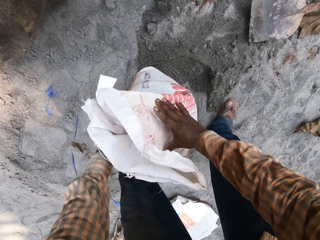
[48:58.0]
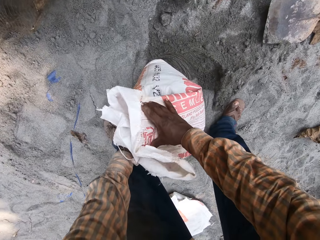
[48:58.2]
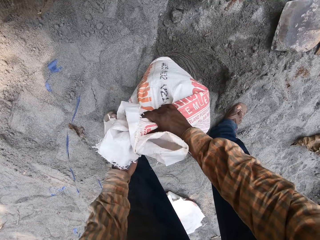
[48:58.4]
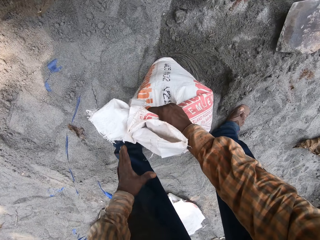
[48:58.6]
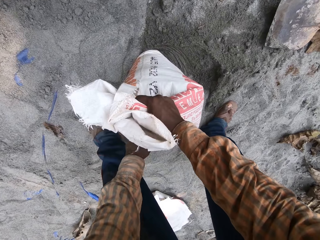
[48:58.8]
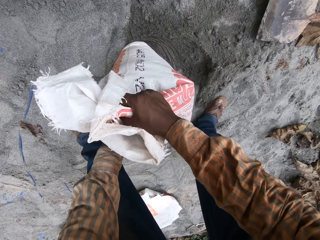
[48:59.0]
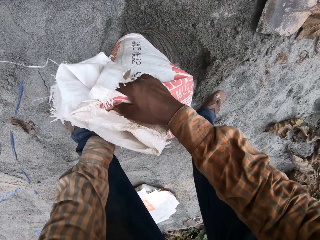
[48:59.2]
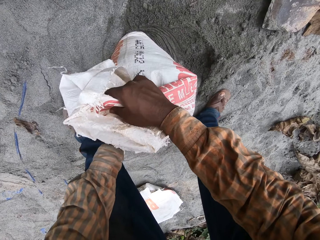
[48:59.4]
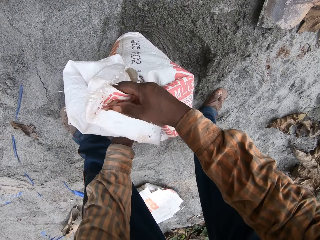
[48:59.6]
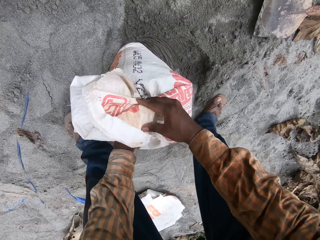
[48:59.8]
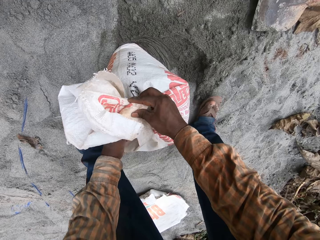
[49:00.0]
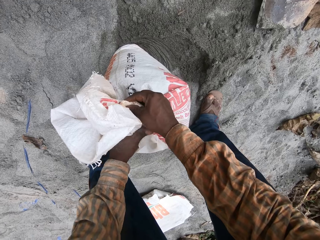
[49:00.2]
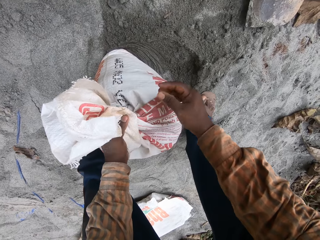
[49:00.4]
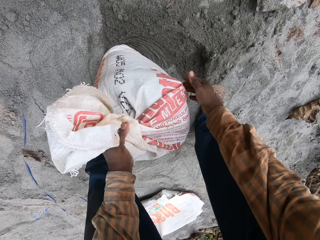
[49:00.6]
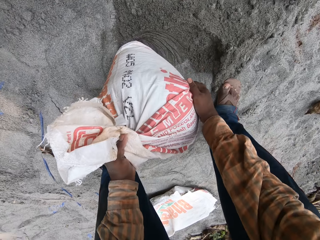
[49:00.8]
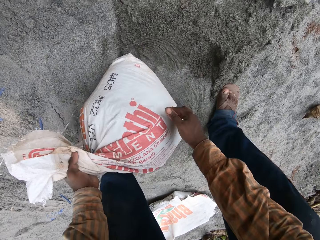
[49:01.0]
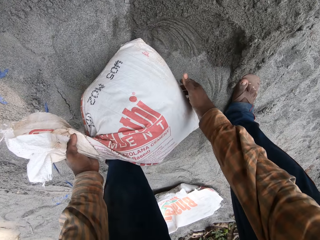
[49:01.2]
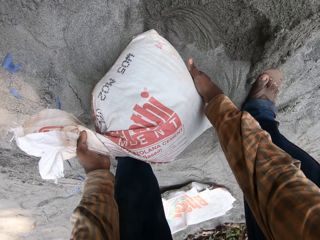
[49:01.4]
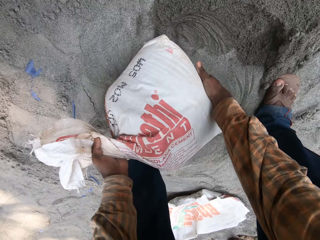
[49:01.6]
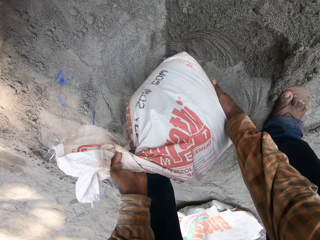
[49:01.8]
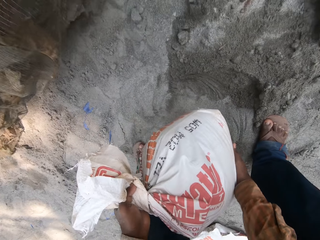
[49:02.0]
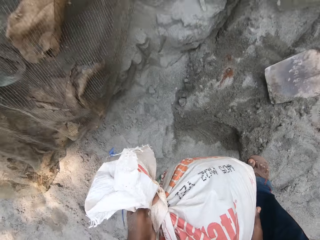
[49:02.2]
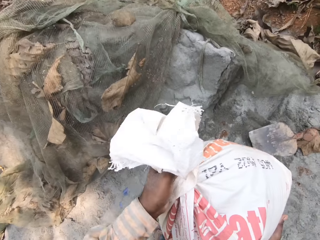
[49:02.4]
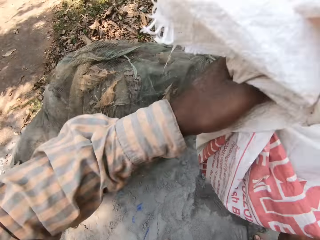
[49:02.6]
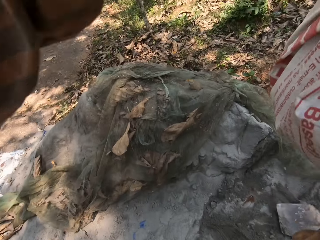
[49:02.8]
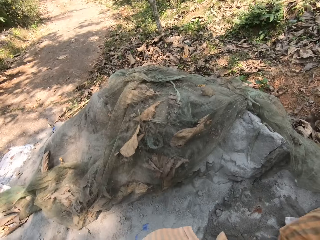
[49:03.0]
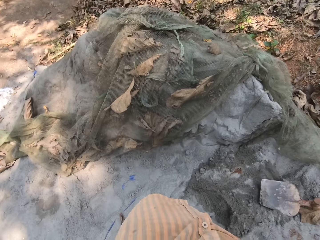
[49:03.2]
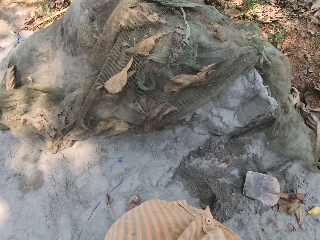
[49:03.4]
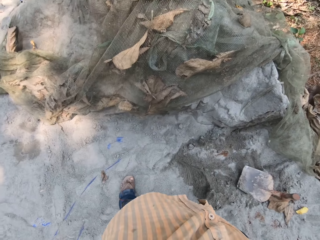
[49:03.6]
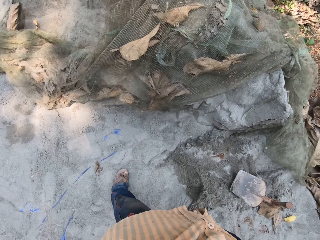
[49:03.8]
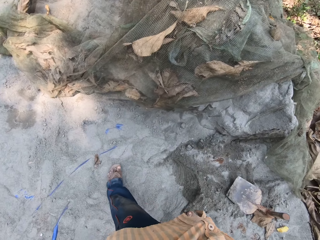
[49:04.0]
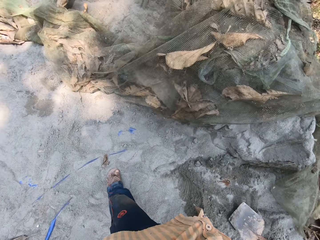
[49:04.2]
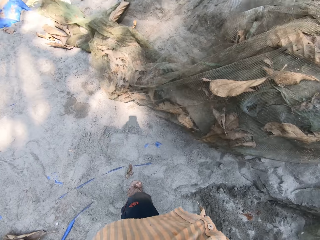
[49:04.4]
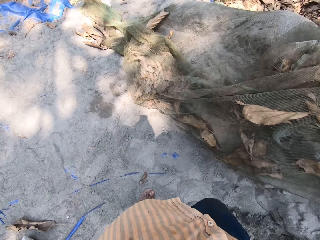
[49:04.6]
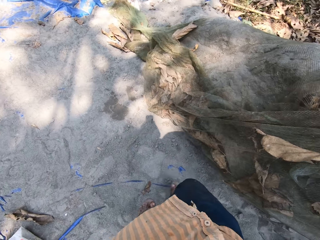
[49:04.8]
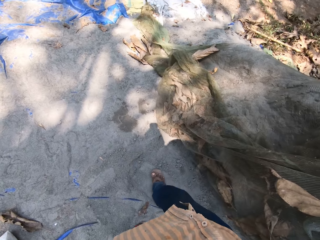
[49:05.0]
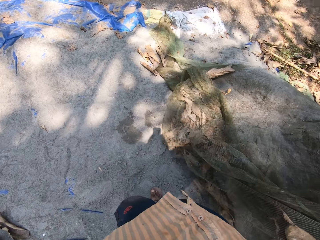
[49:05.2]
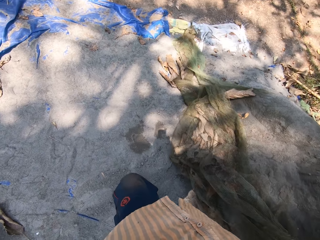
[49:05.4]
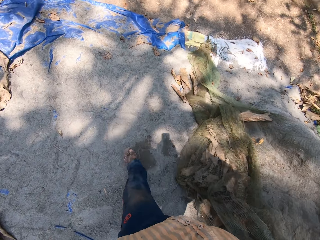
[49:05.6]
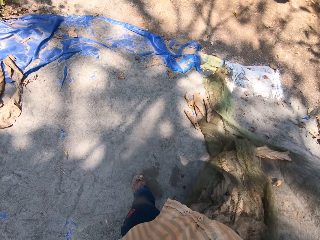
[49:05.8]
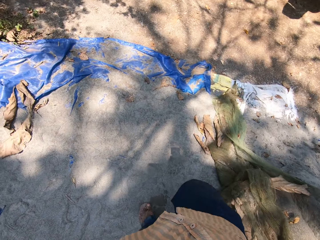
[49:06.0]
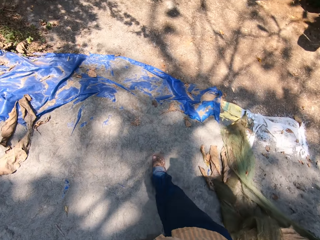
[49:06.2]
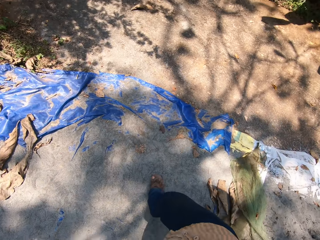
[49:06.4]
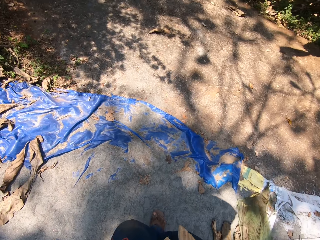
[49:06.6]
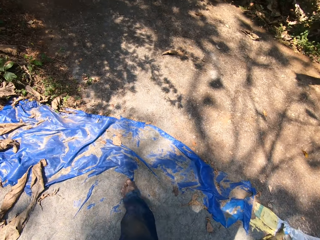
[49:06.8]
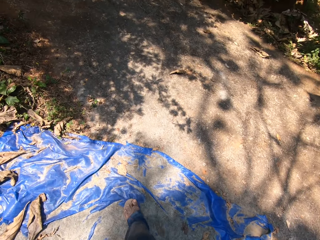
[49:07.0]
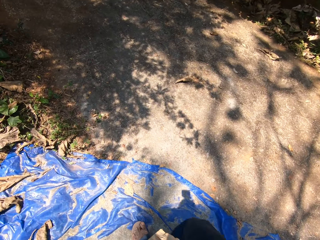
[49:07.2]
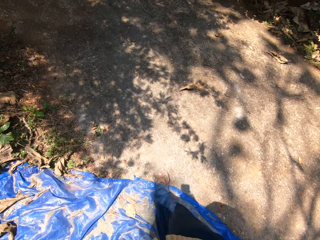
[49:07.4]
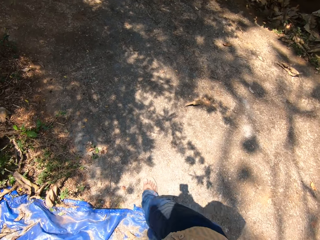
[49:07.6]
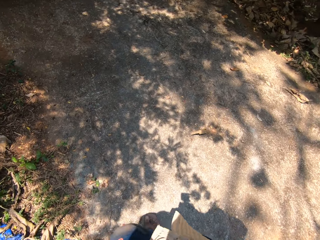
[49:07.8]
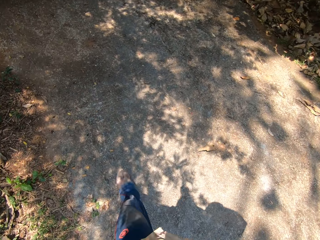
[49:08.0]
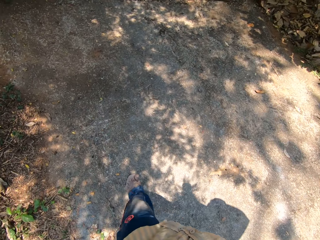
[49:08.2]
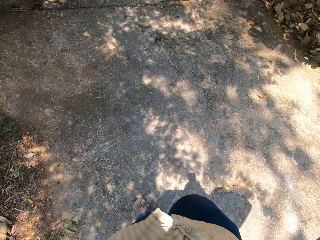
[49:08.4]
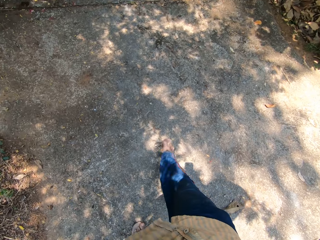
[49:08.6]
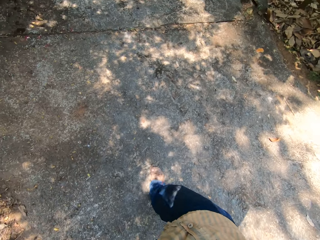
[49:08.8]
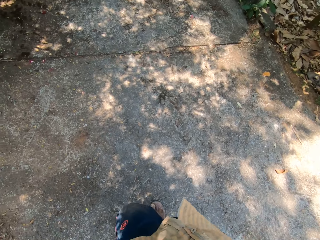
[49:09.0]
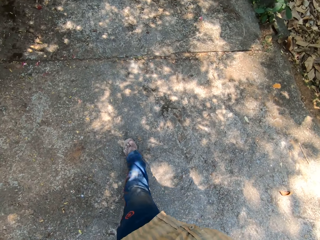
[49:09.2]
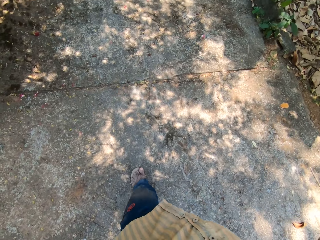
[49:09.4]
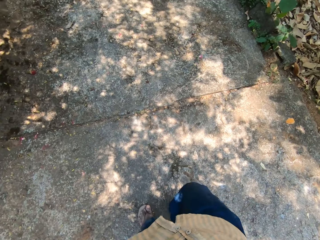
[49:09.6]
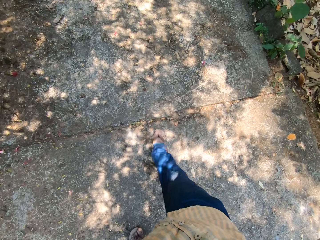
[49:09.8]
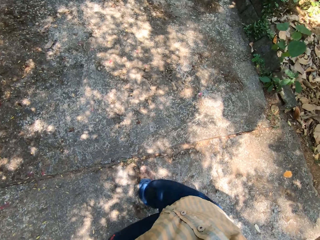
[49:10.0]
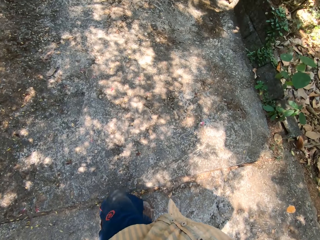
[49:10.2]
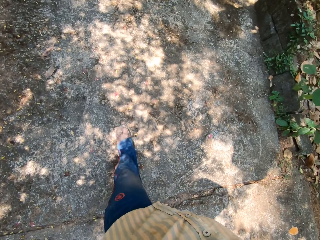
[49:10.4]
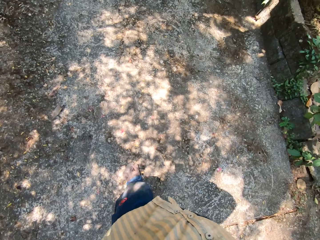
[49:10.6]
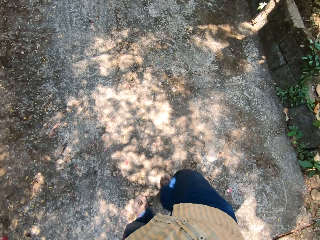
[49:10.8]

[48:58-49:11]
The camera wearer ties the cement bag on the pack of sand with both hands. He lifts the cement bag from the pack of sand with both hands. He carries paper with both hands. He places the bag on his head with both hands. He walks towards the deposit of mortar with the bag on his head.

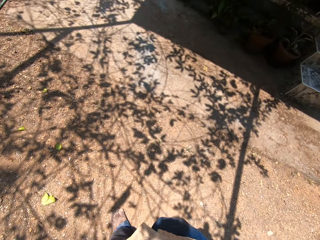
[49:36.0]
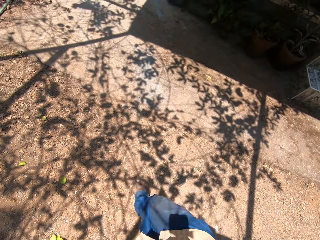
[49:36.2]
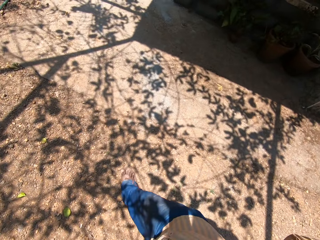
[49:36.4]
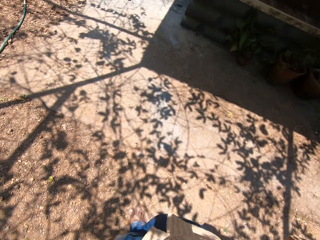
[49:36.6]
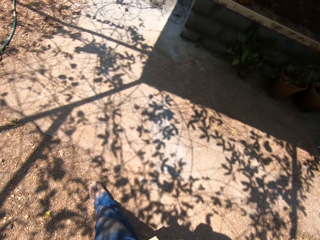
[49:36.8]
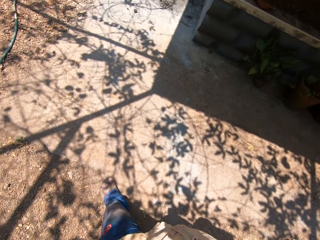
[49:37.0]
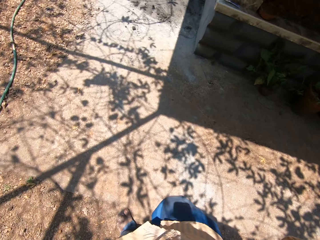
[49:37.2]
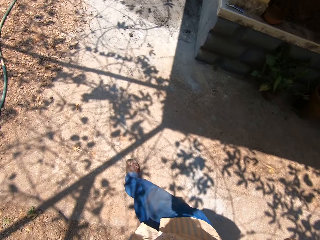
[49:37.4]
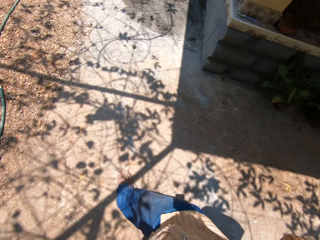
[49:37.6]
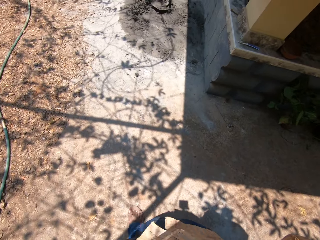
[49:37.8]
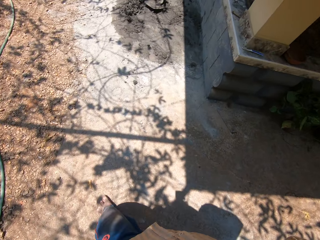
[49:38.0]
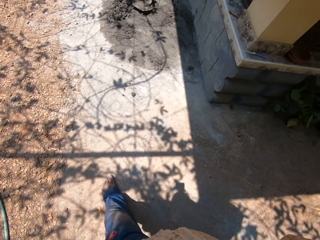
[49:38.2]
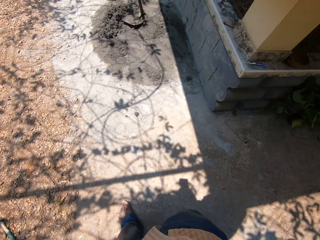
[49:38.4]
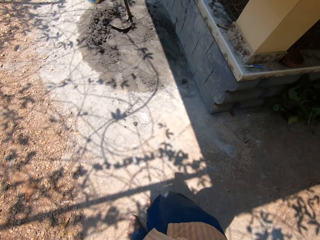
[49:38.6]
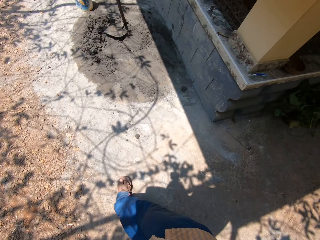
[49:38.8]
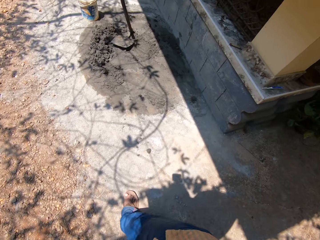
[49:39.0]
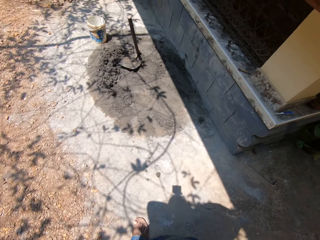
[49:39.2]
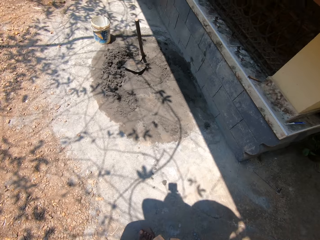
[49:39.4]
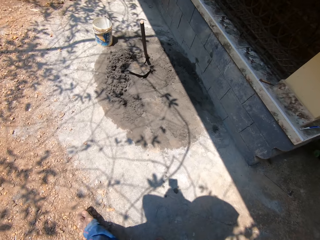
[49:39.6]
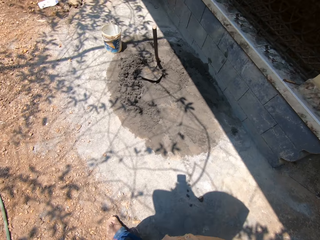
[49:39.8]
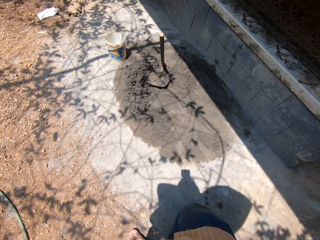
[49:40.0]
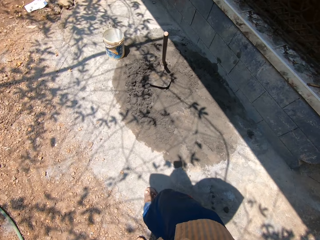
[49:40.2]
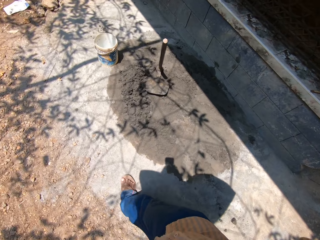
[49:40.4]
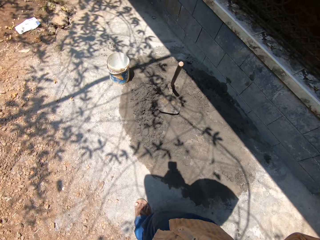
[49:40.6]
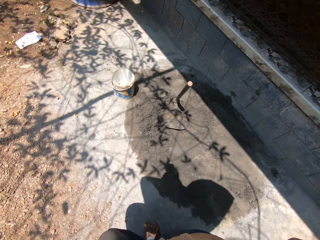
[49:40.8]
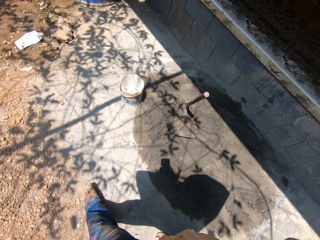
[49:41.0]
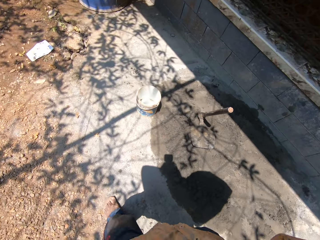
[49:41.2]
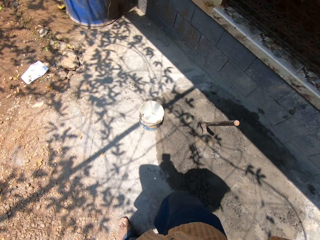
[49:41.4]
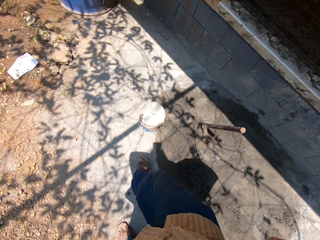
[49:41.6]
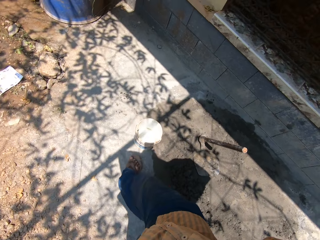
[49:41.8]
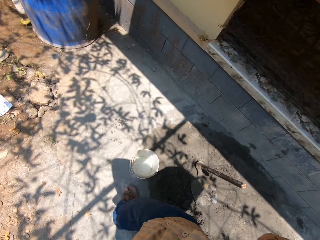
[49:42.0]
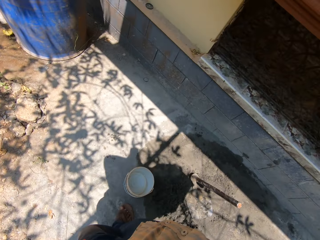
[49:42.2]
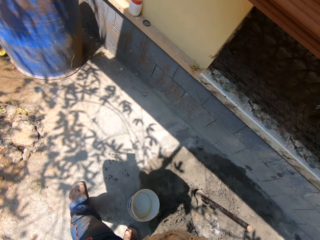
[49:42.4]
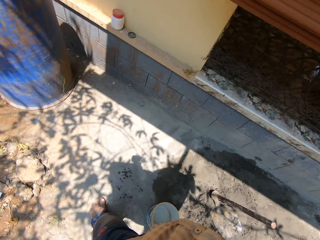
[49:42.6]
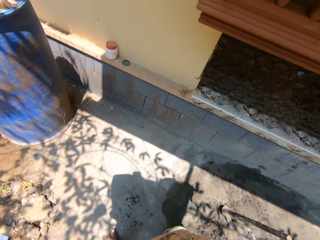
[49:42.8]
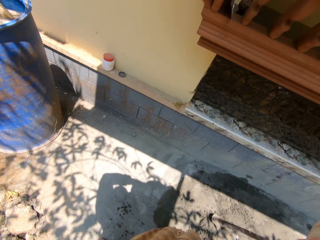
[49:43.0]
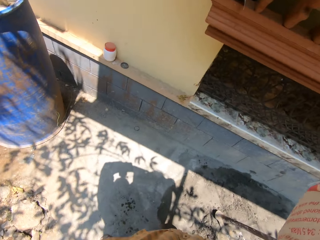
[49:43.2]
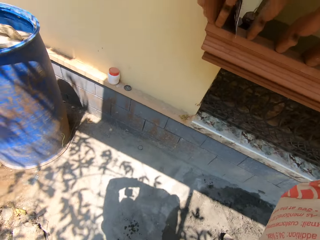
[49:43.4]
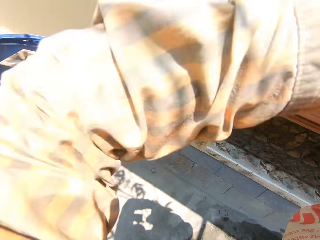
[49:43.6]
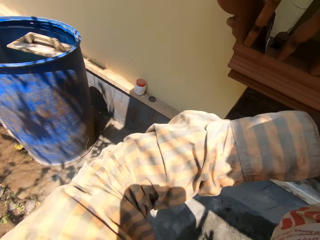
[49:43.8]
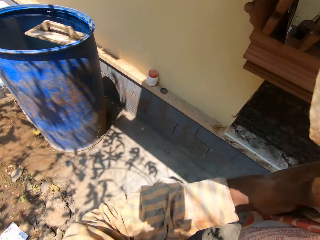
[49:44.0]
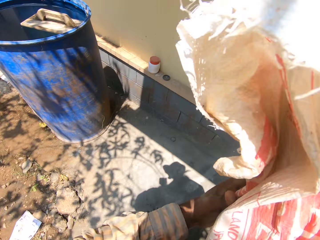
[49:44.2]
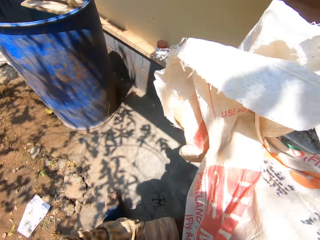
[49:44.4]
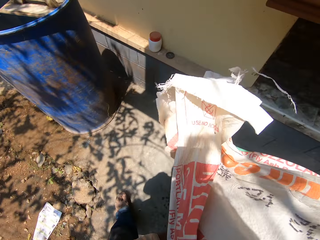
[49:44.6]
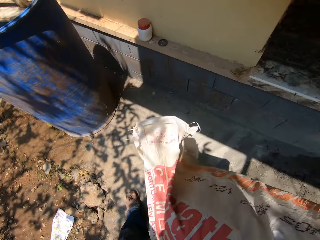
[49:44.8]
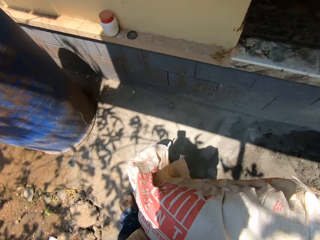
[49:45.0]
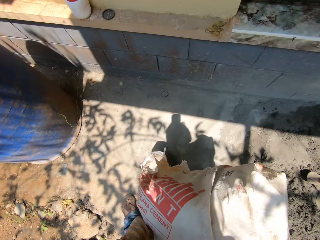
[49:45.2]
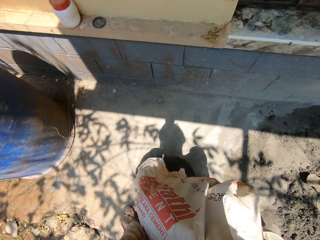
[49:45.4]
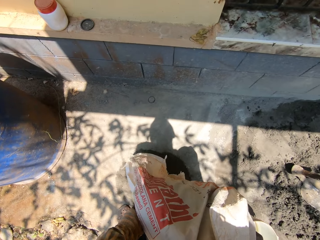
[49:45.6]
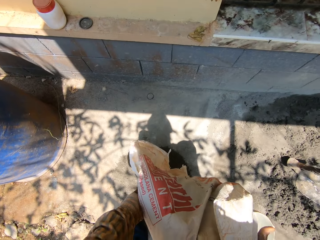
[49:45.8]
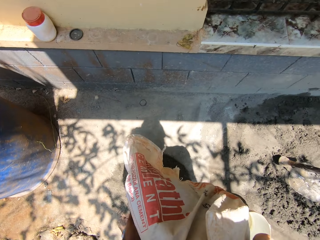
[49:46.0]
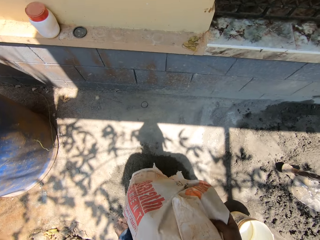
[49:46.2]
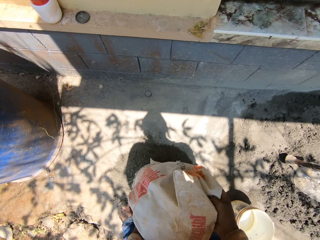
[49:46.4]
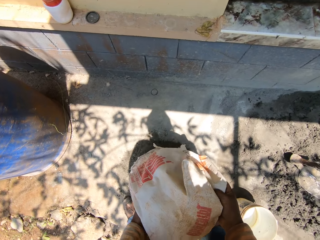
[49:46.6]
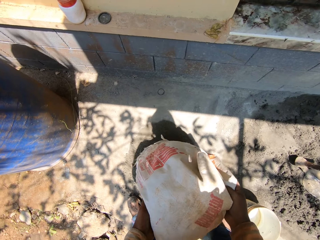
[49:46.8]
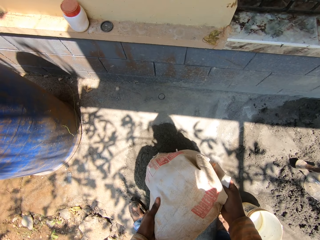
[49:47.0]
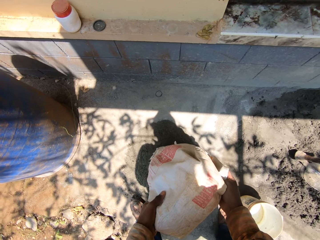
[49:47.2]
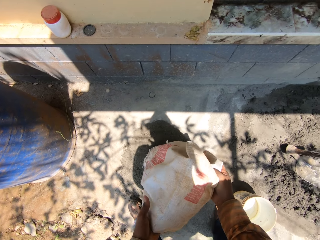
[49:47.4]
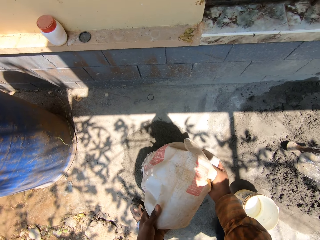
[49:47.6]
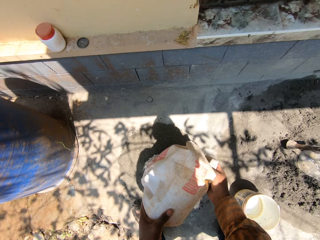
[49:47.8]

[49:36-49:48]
The camera wearer interacts with a man. He walks around the construction site. He removes the cement bag from his head with both hands. He pours sand down from a sack with both hands.
